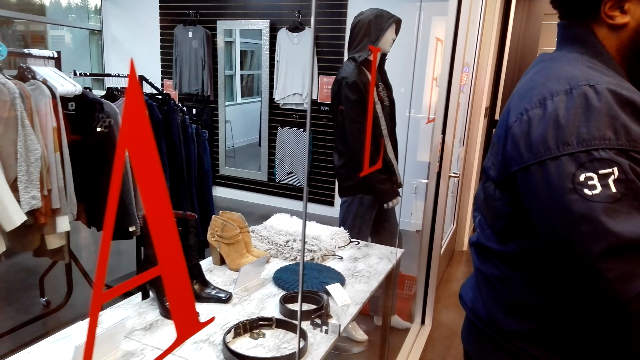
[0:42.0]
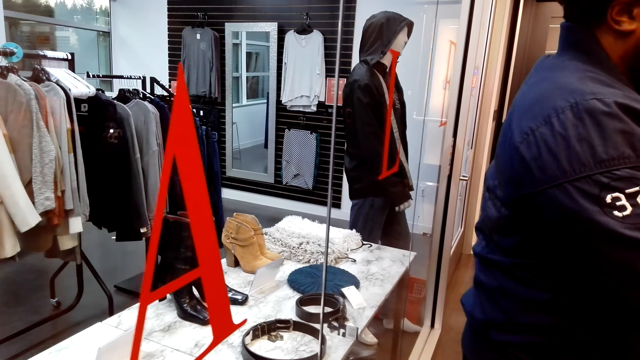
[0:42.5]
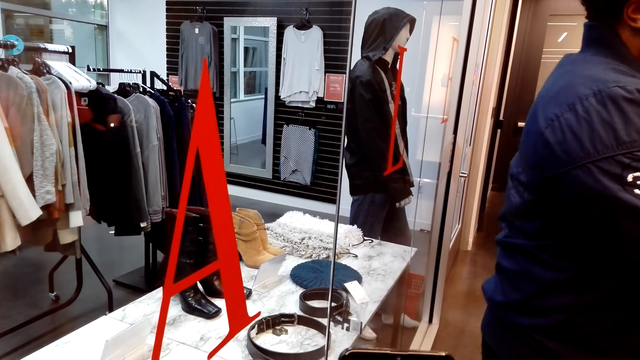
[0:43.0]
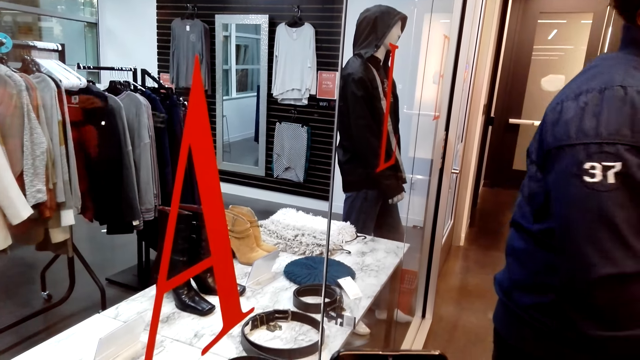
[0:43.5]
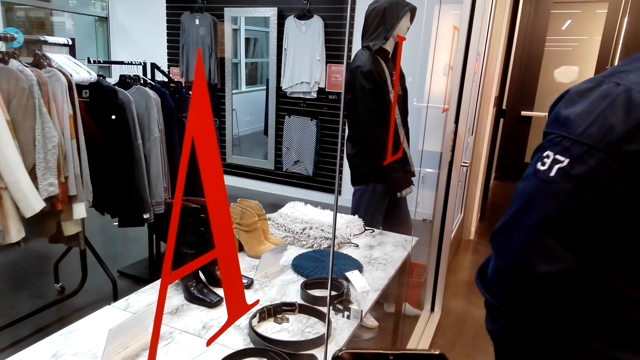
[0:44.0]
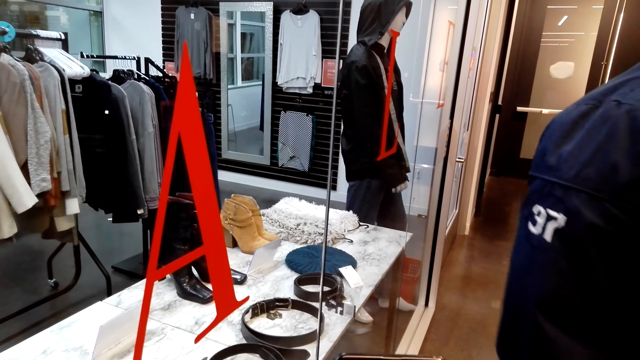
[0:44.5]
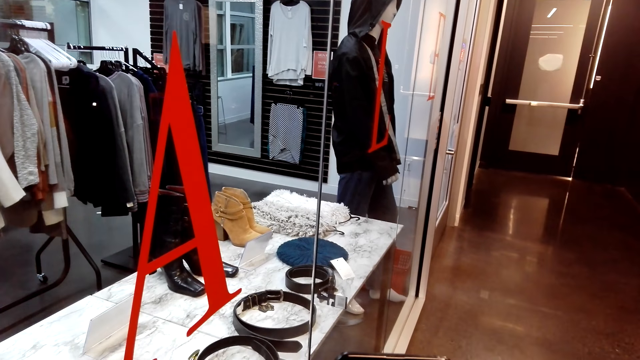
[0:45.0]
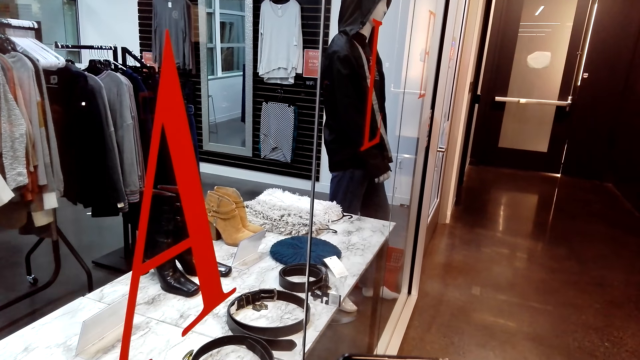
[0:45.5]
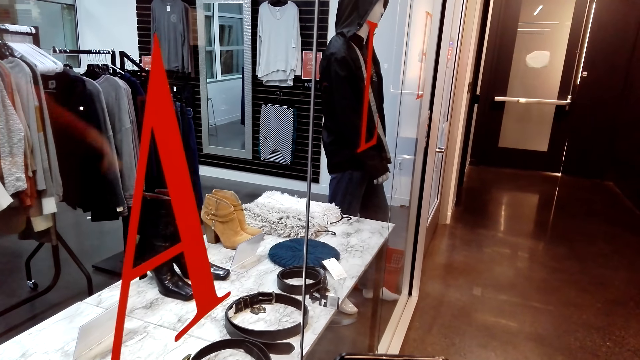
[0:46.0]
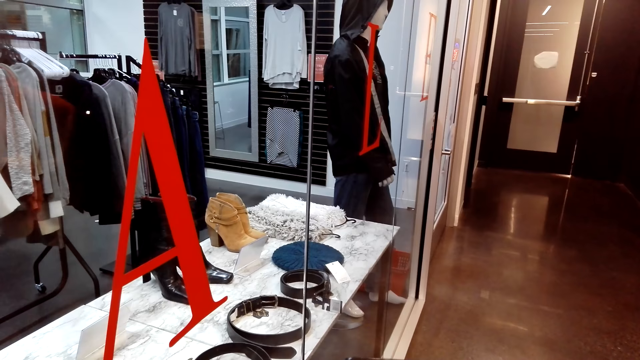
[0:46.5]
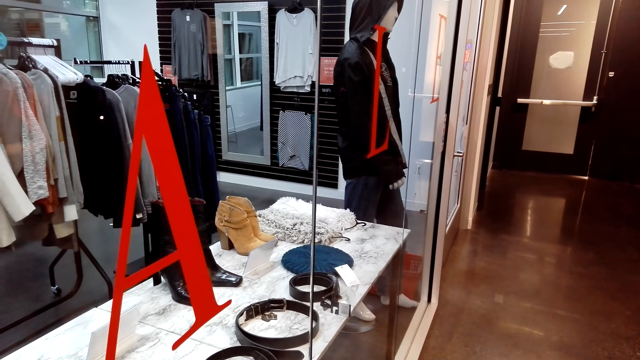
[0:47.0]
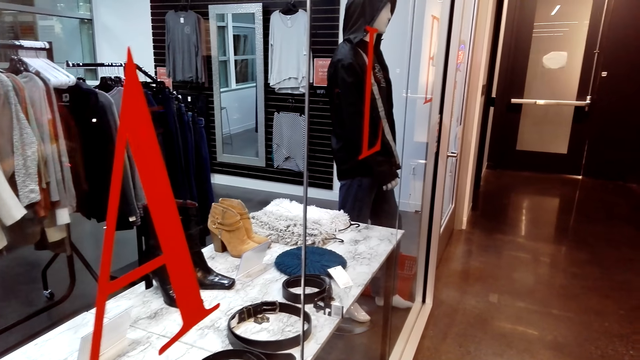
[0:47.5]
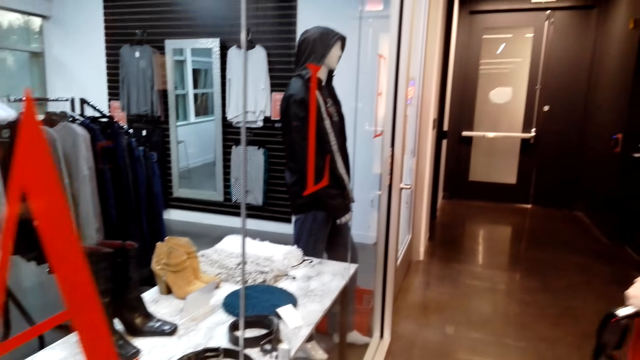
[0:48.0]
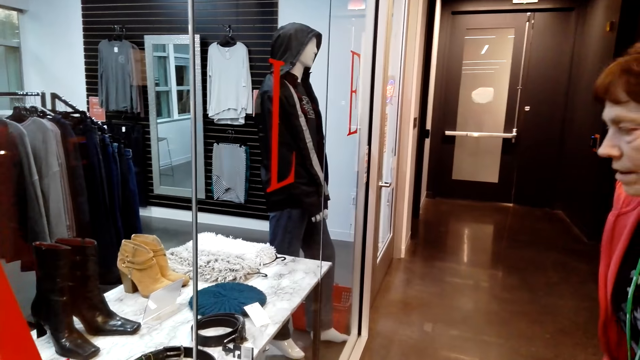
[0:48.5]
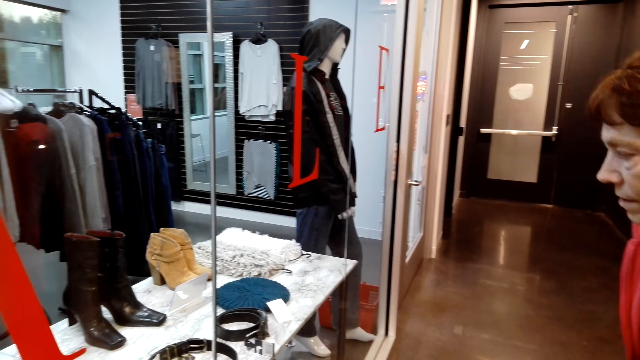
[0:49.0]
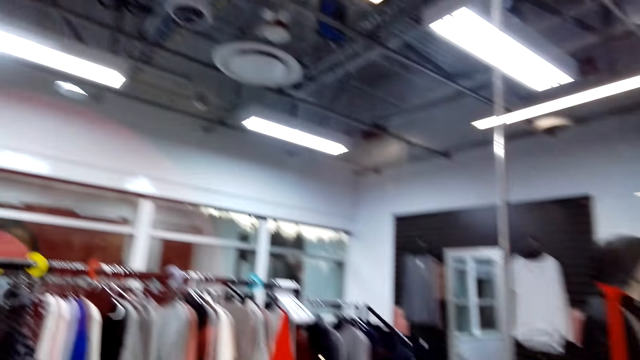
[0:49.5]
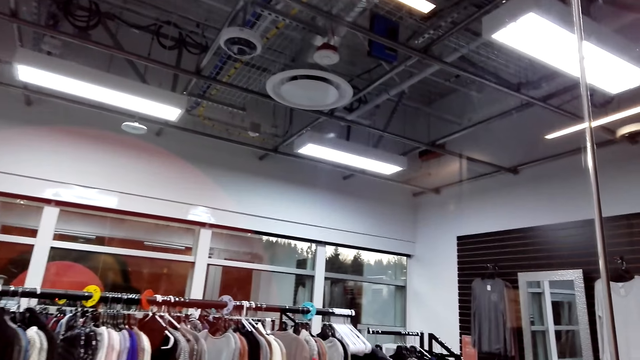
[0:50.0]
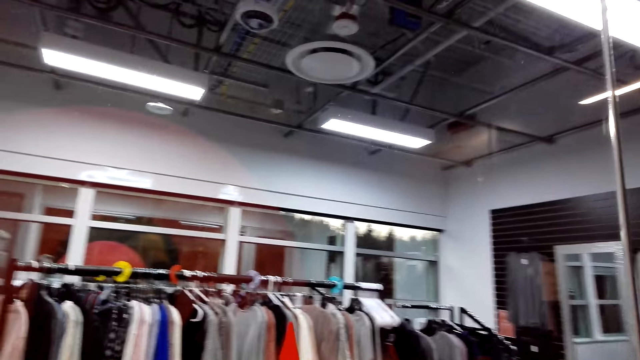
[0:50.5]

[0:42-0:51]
A man walks around. The camera wearer looks around.

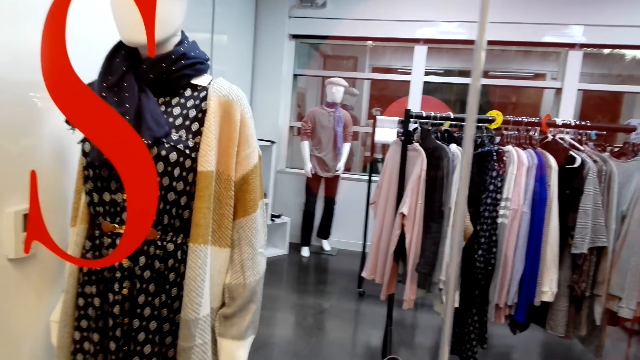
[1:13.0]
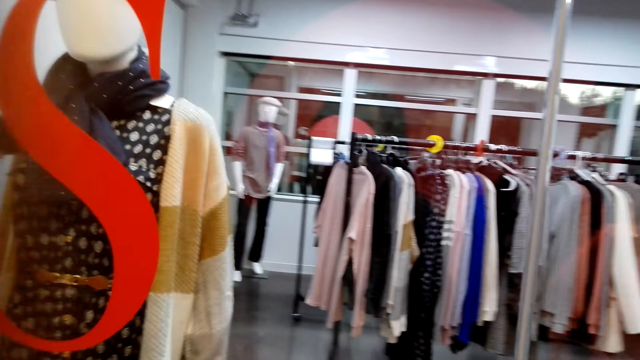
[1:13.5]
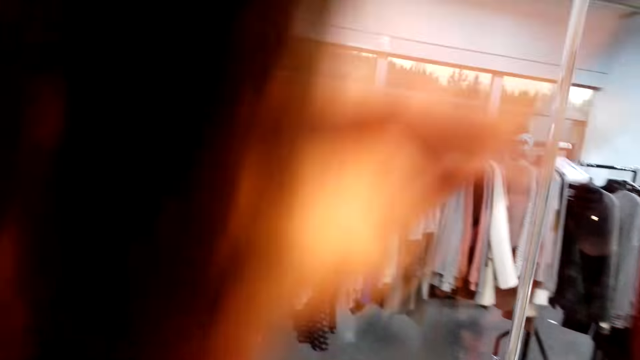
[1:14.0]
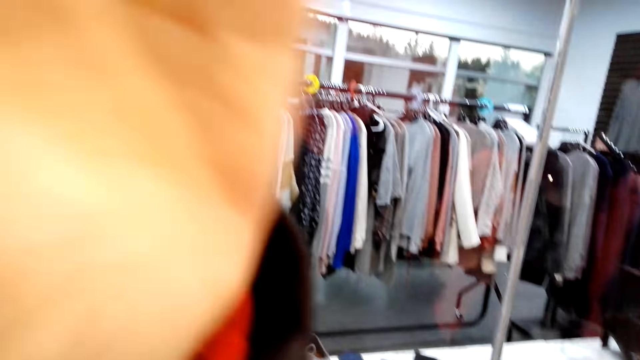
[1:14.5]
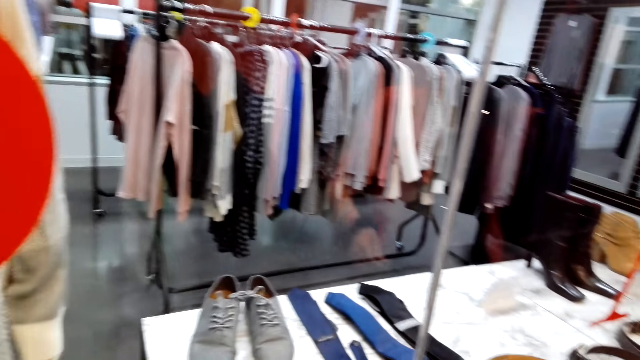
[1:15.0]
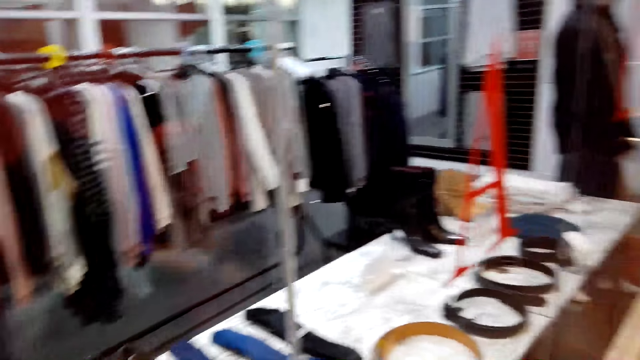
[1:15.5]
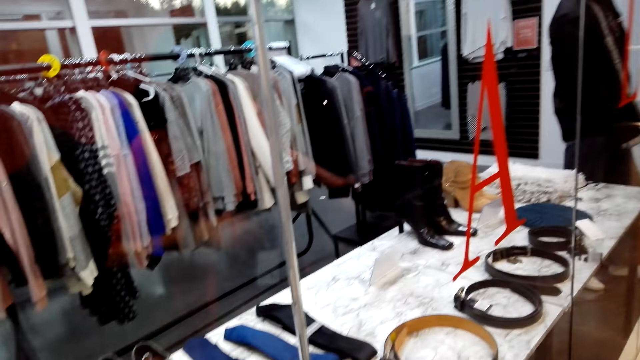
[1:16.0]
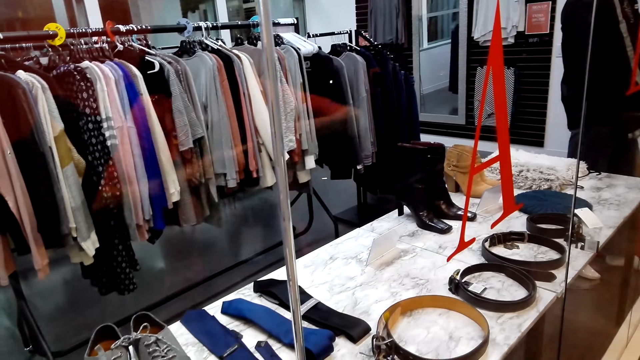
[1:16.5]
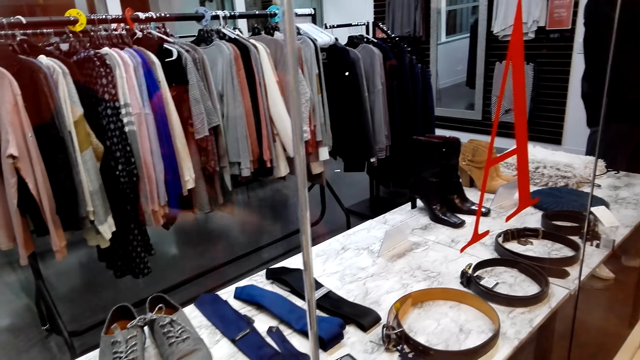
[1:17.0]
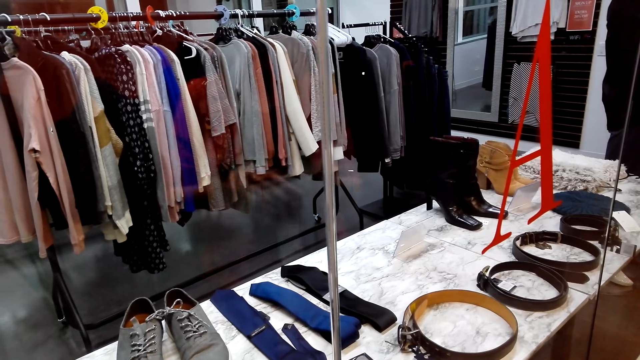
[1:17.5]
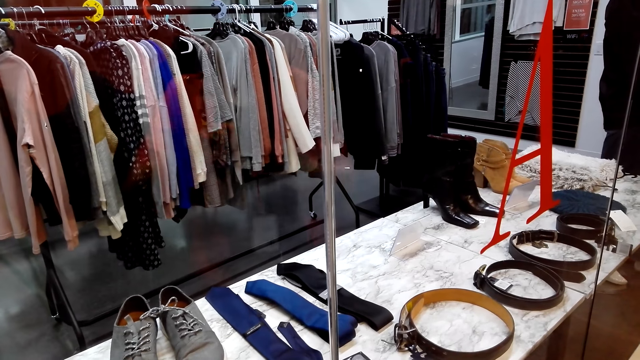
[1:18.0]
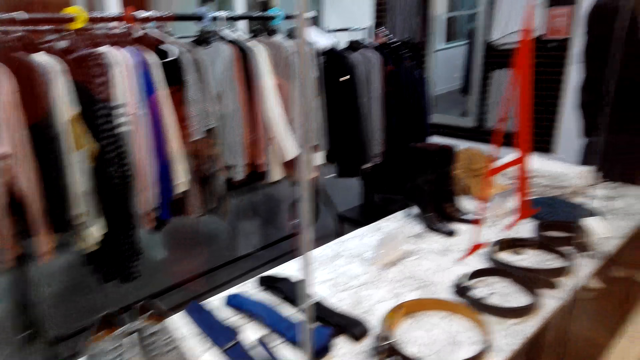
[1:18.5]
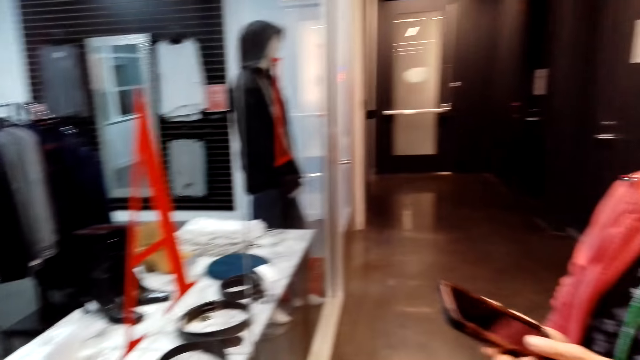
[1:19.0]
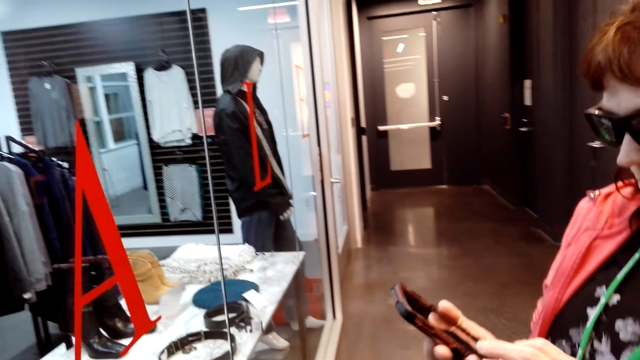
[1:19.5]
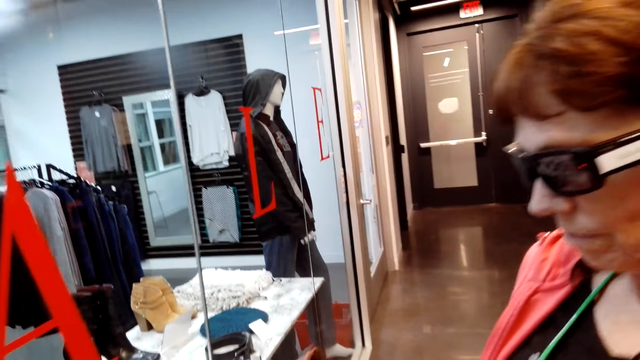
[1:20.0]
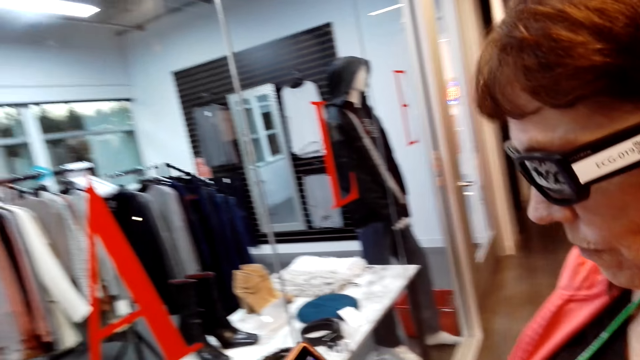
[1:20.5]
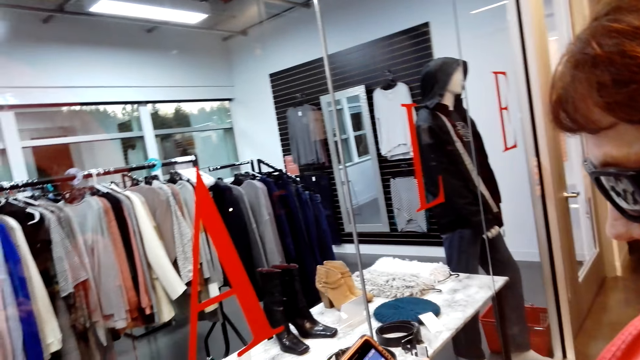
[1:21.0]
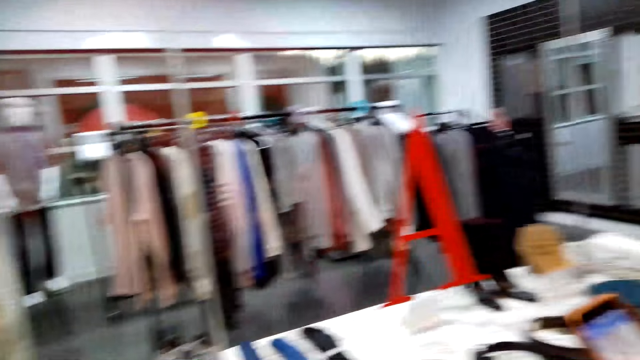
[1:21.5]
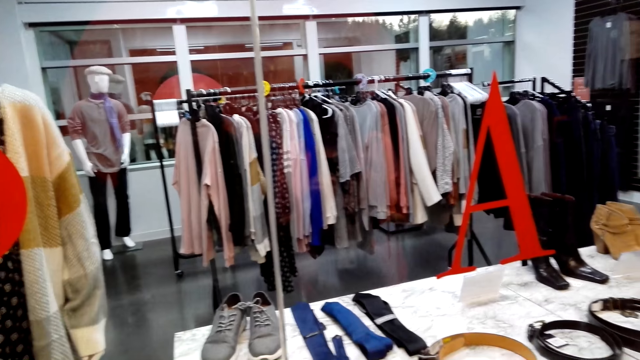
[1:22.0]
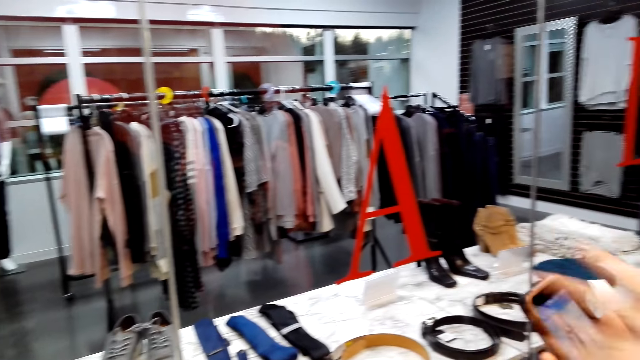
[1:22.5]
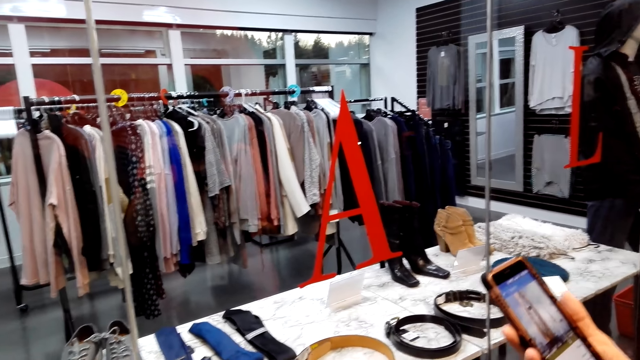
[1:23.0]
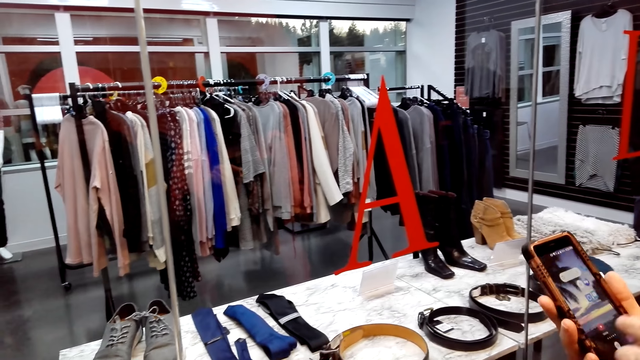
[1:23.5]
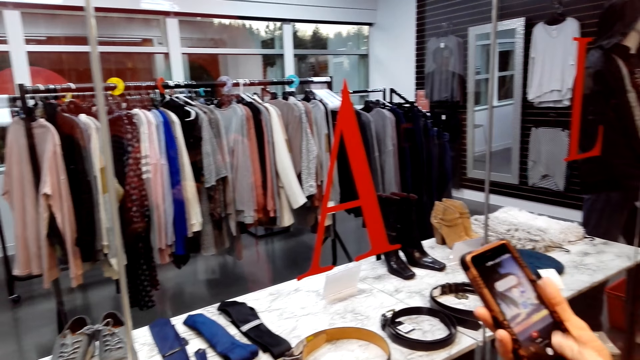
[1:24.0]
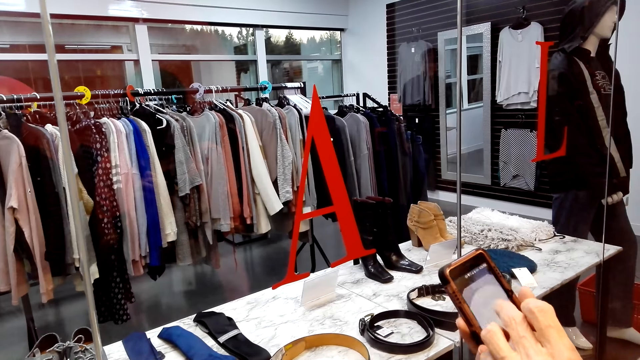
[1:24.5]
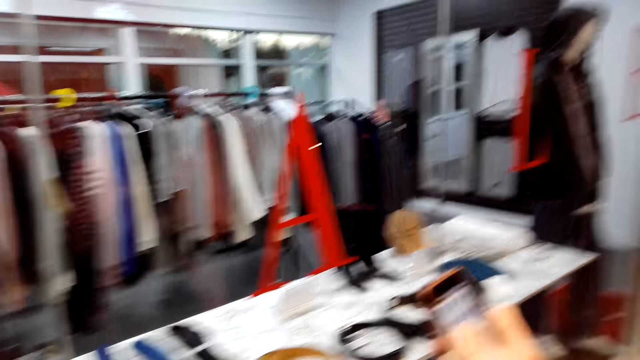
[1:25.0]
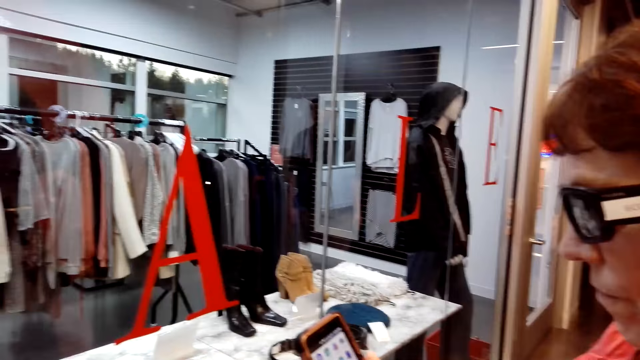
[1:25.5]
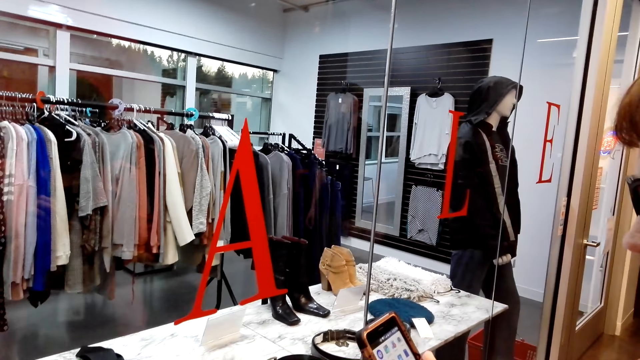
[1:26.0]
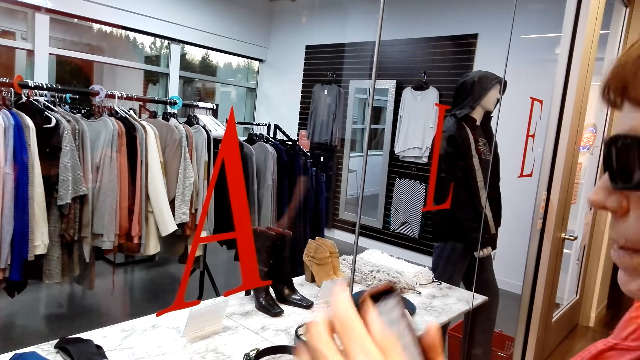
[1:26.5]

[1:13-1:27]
The camera wearer adjusts her hair. A woman operates her phone. The woman does a hand movement. The woman operates her phone.
